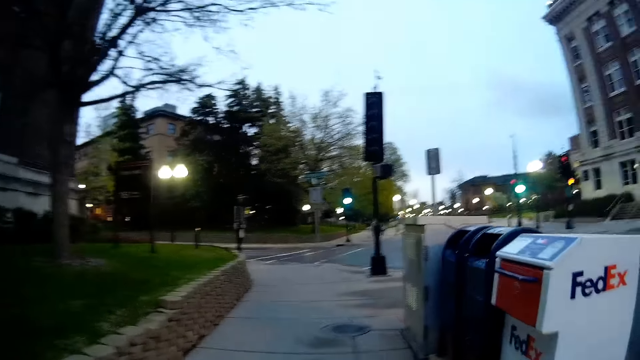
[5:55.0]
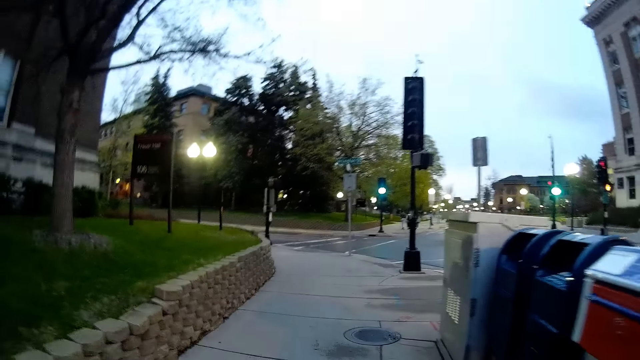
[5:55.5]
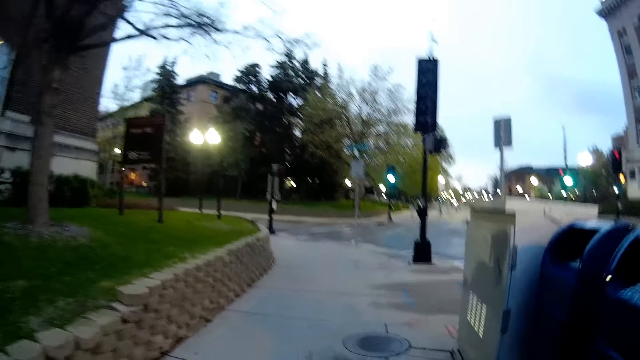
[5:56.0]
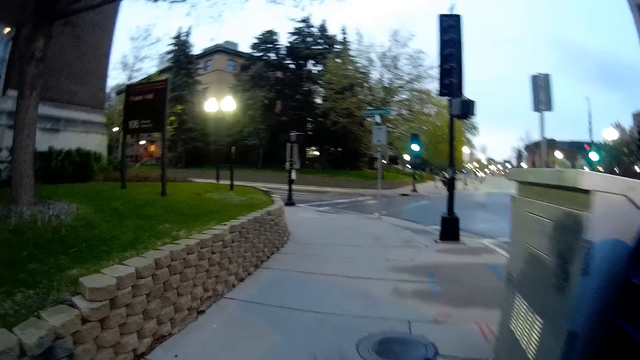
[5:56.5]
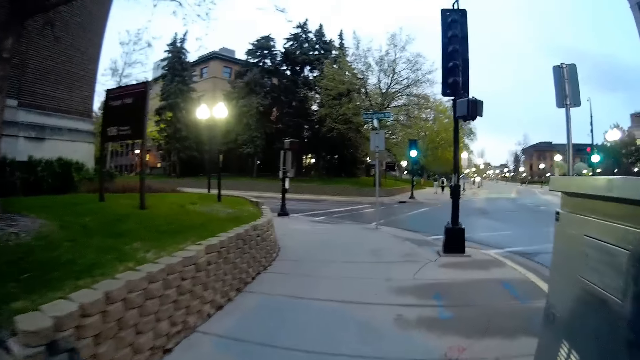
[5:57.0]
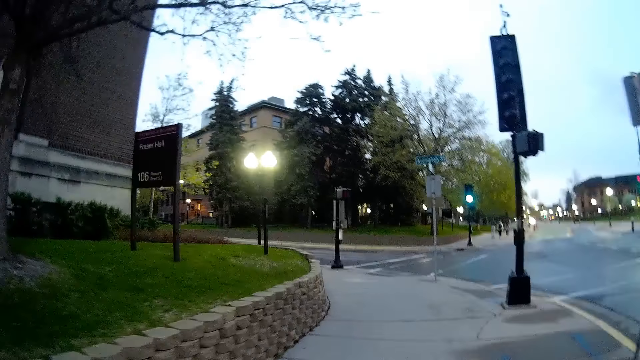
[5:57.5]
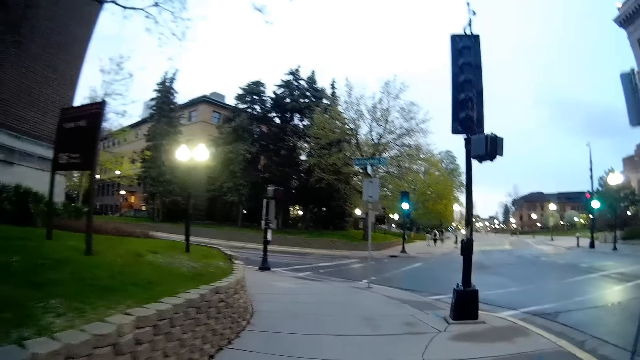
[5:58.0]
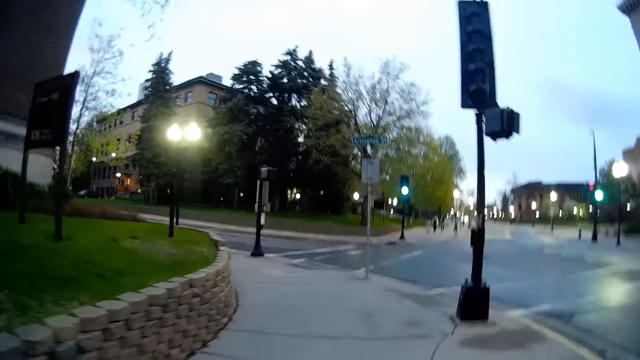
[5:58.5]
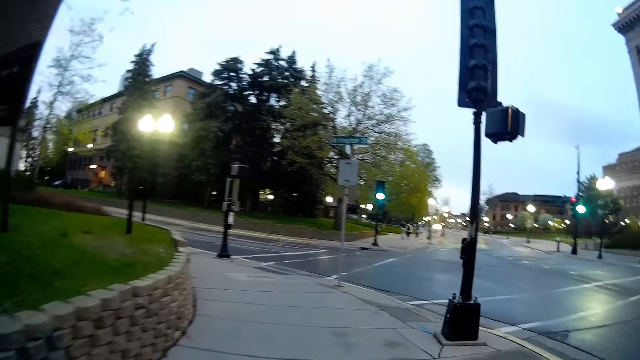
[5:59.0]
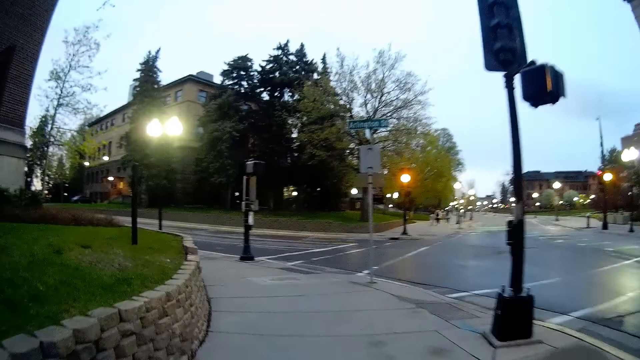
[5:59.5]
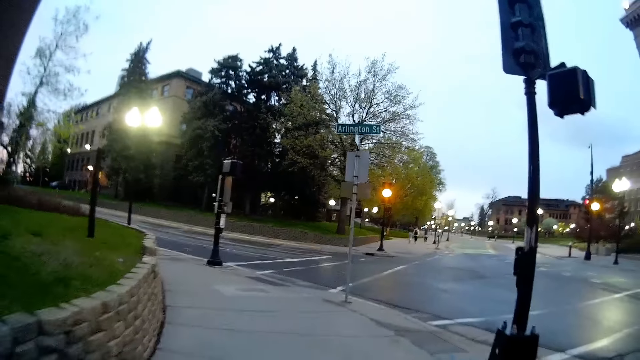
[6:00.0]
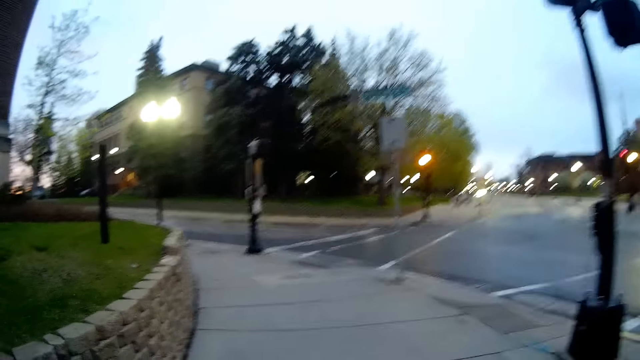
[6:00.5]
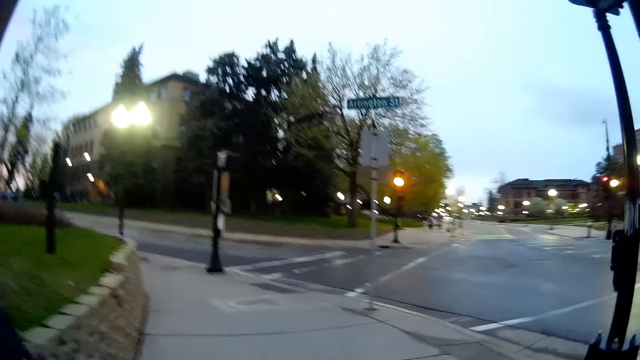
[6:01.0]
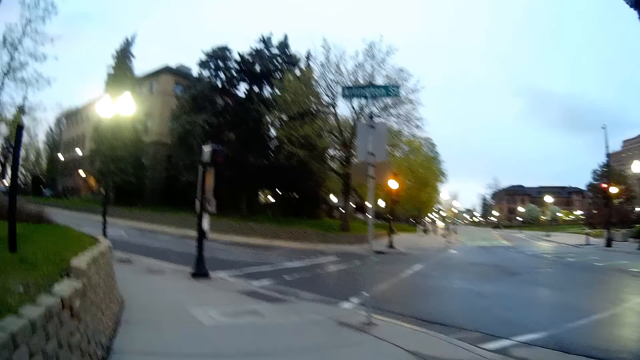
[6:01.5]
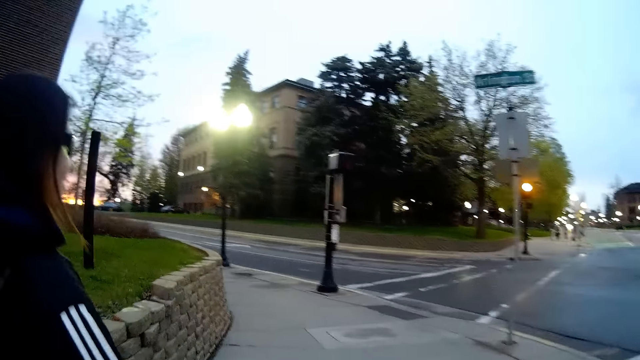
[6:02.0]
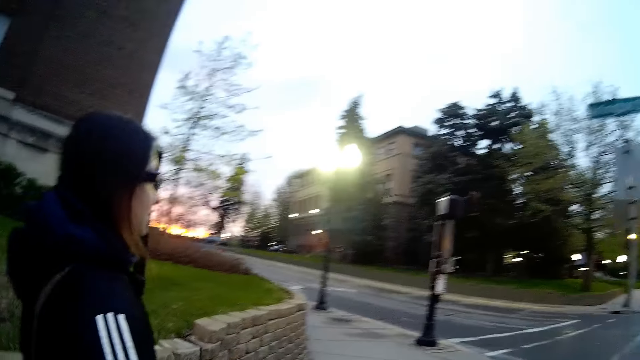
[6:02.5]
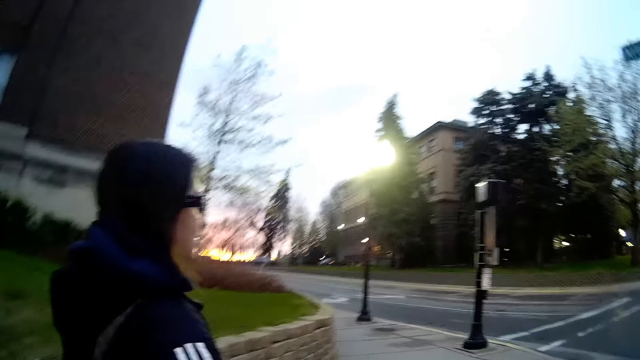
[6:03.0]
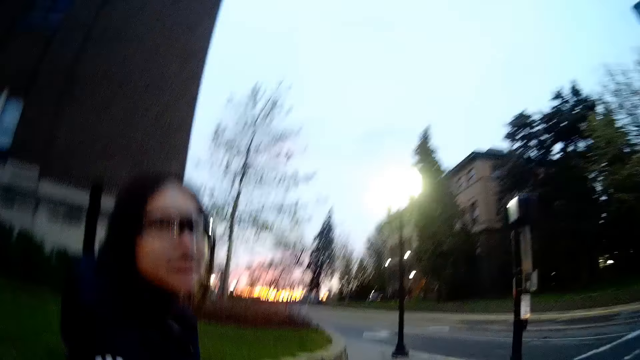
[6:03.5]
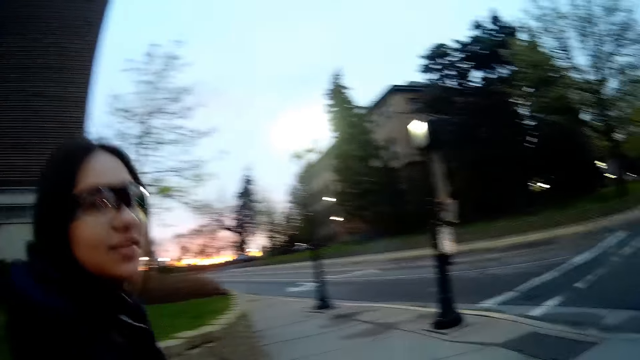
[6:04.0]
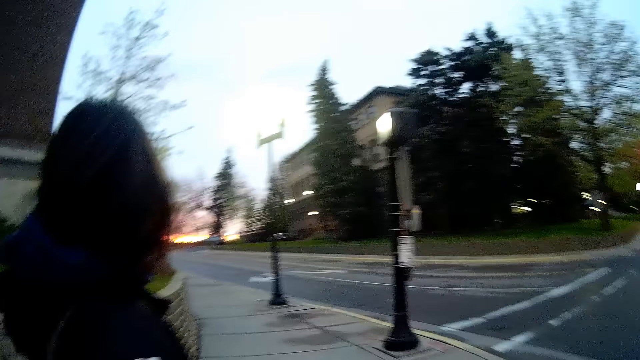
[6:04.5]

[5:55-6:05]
A lady walks past the camera wearer towards the road.

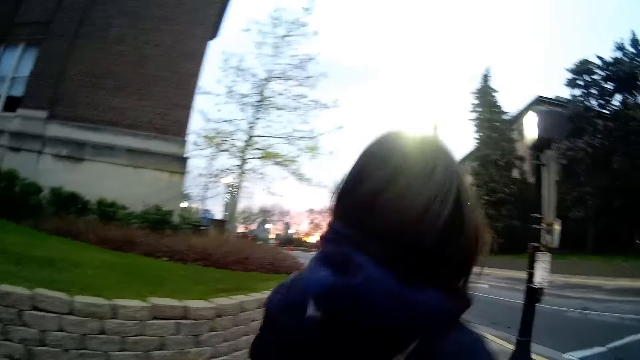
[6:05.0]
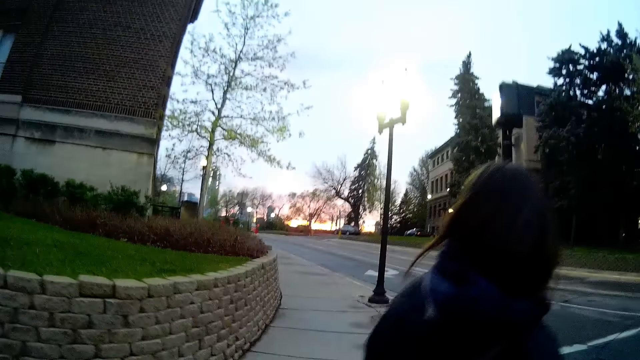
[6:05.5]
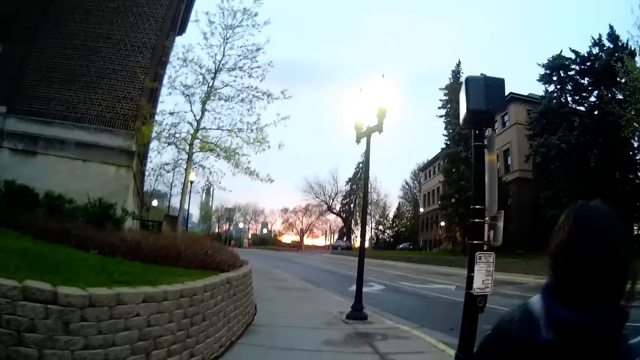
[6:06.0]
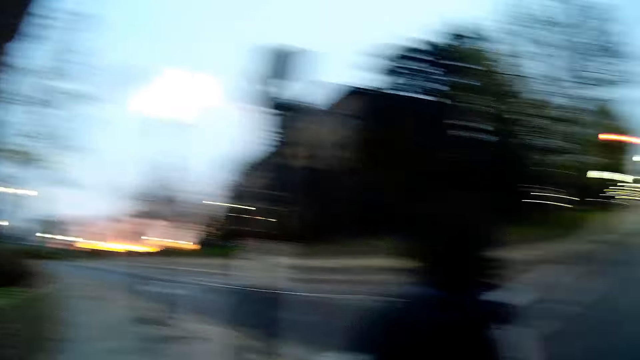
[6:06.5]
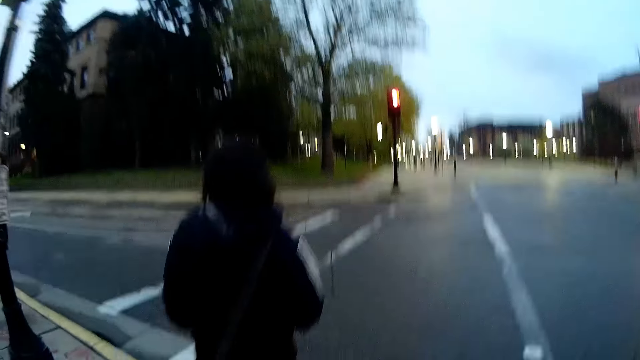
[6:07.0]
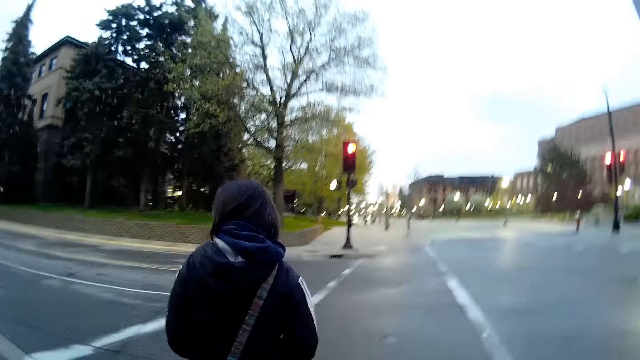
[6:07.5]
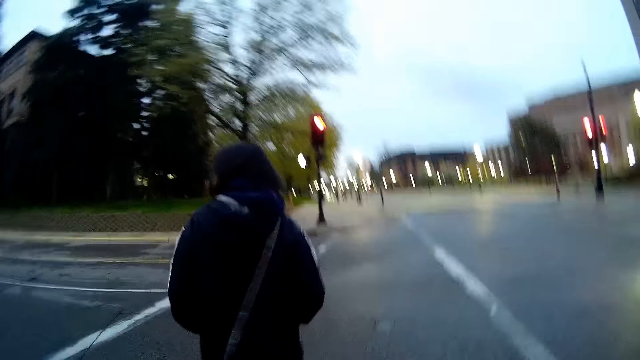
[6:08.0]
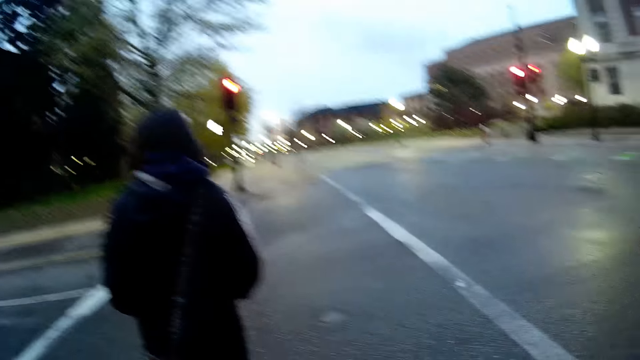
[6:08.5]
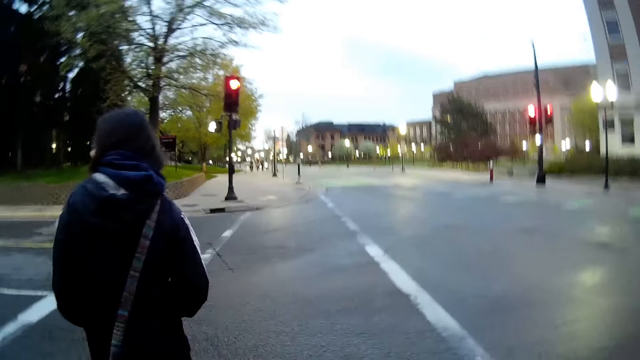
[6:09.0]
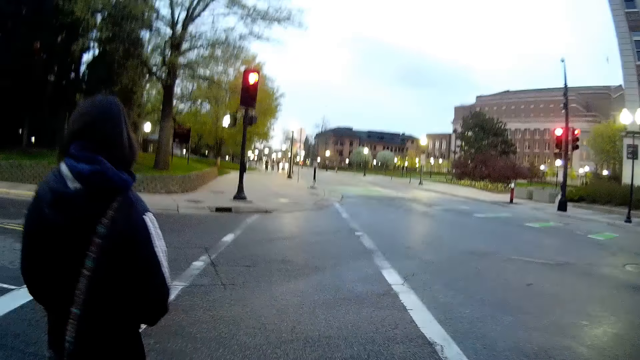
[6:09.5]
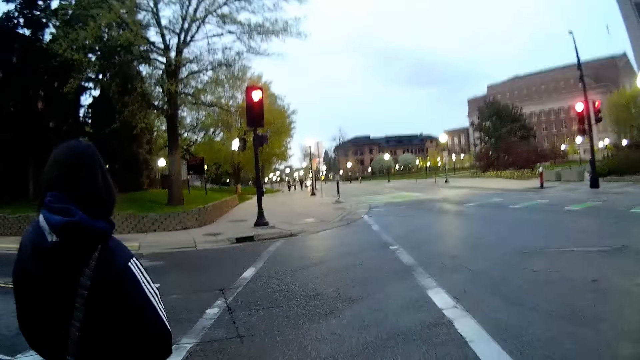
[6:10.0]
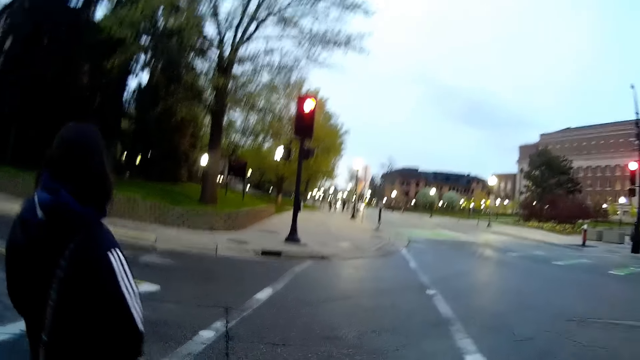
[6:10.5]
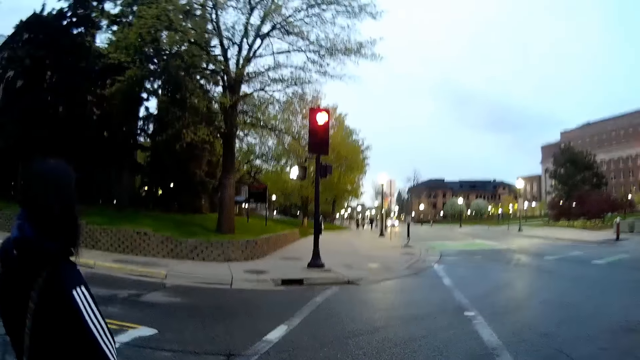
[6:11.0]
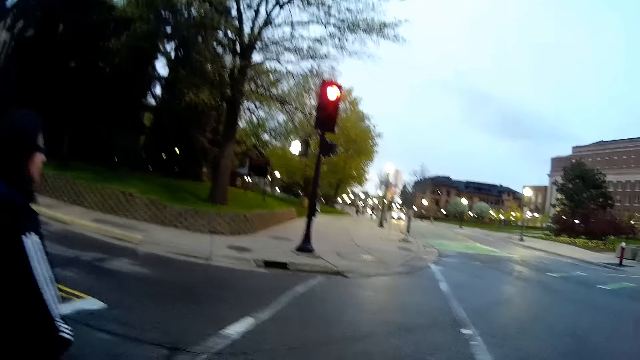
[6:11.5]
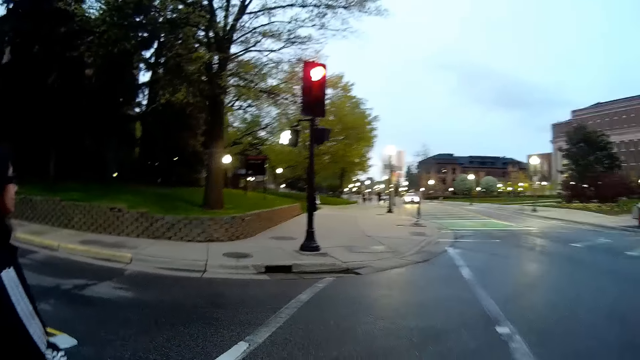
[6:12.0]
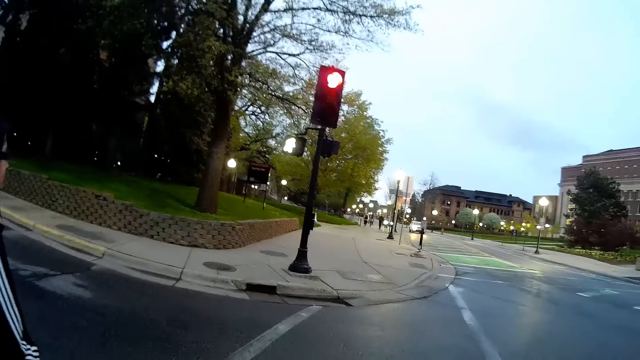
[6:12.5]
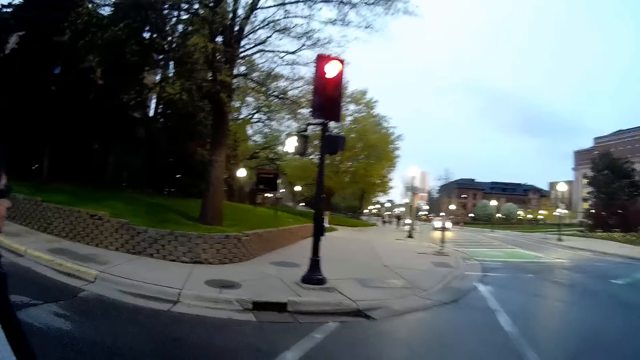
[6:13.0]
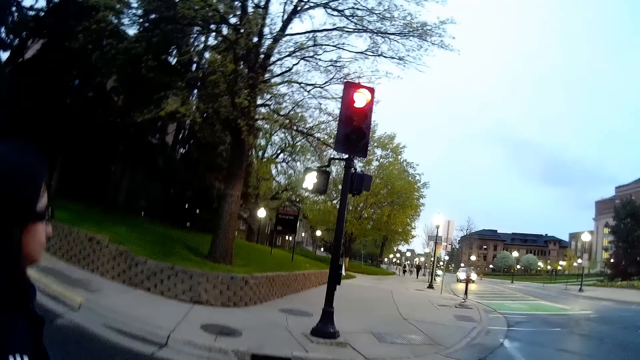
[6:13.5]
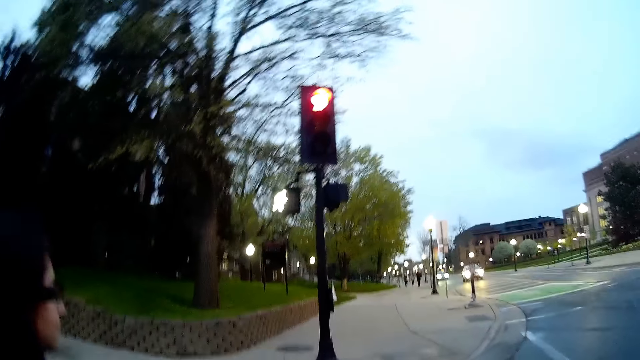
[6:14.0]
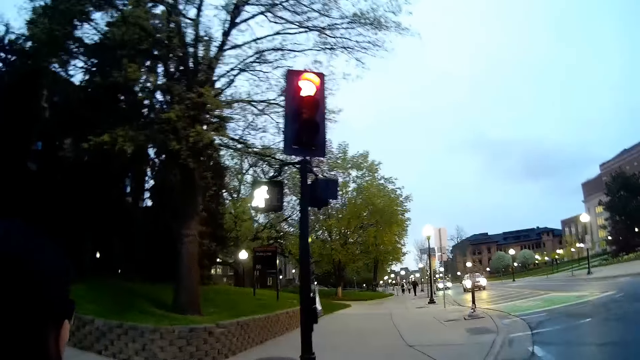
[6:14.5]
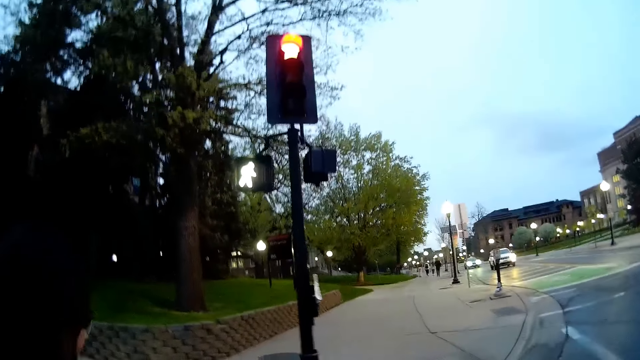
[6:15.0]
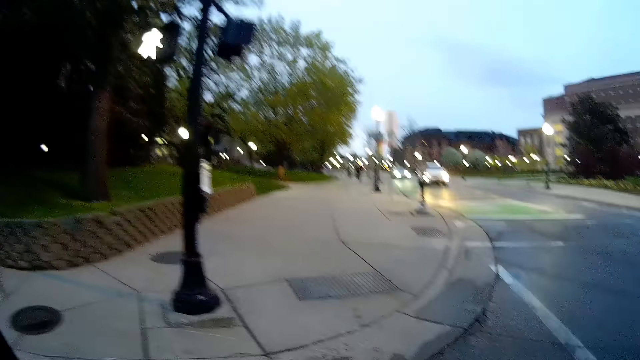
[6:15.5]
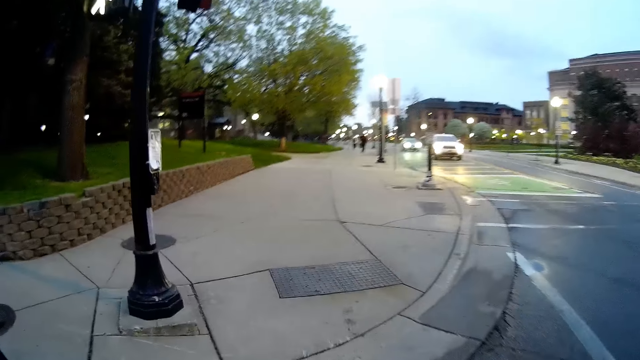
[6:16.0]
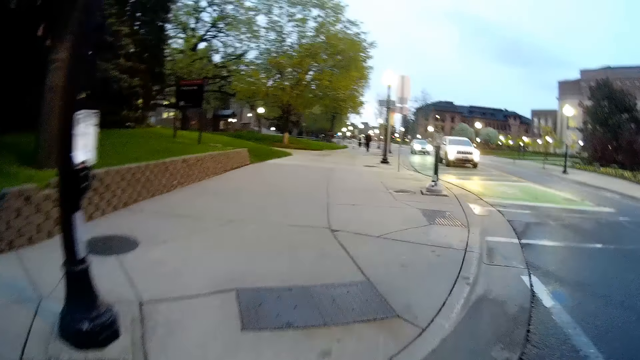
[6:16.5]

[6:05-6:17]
The camera wearer crosses the road with the woman, behind her.
